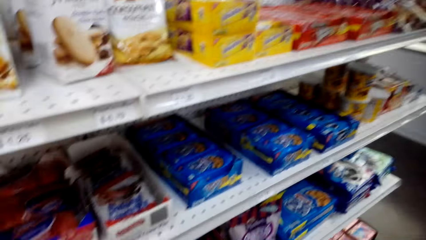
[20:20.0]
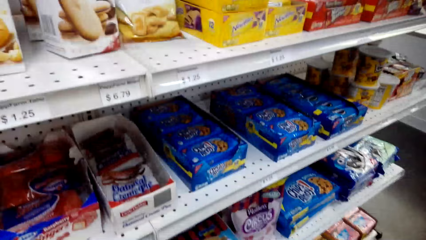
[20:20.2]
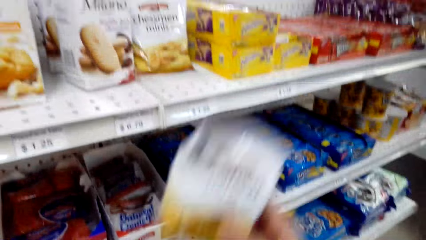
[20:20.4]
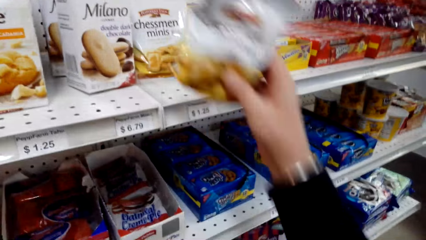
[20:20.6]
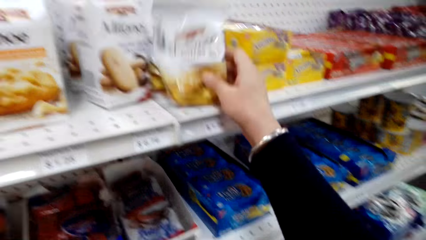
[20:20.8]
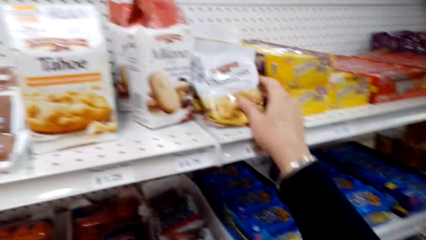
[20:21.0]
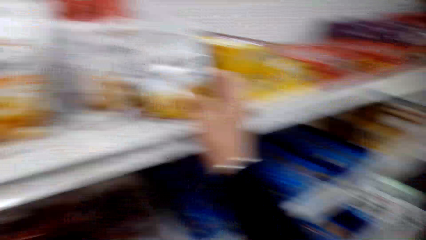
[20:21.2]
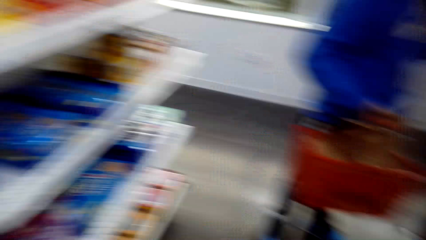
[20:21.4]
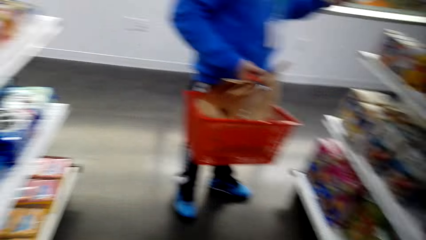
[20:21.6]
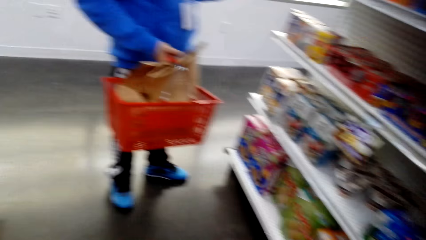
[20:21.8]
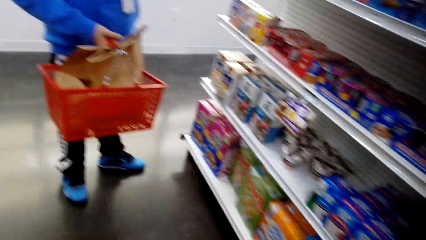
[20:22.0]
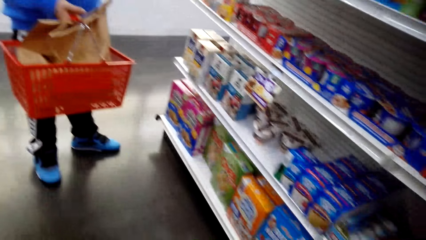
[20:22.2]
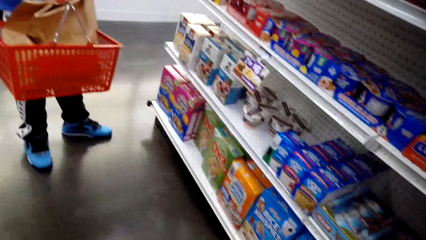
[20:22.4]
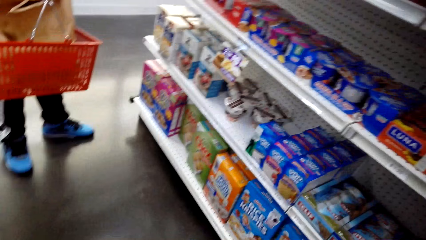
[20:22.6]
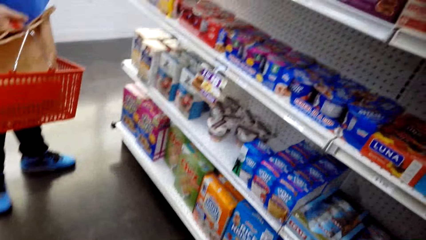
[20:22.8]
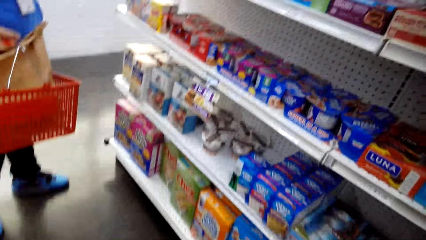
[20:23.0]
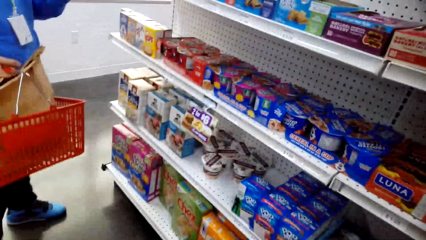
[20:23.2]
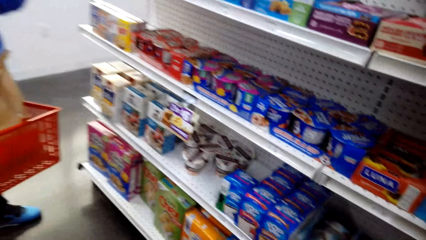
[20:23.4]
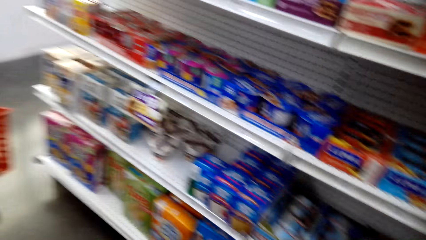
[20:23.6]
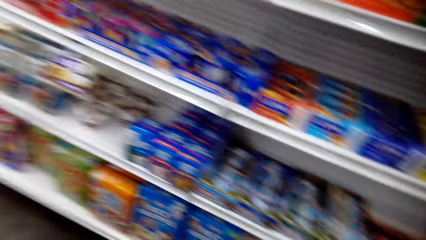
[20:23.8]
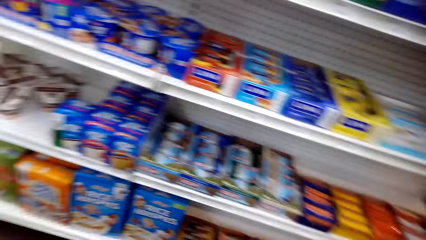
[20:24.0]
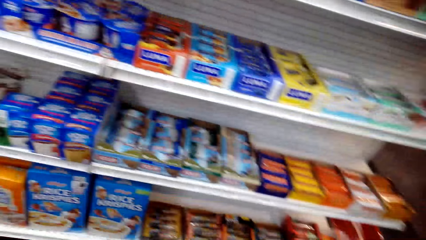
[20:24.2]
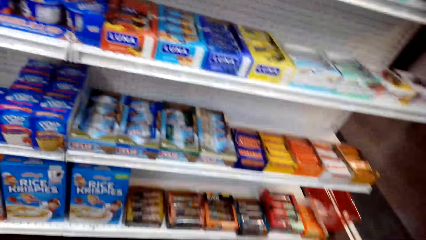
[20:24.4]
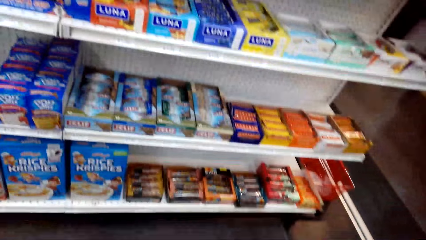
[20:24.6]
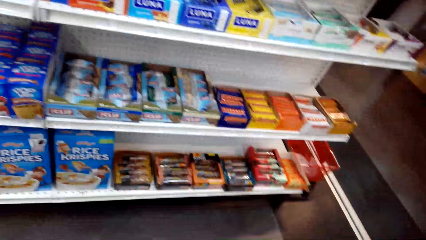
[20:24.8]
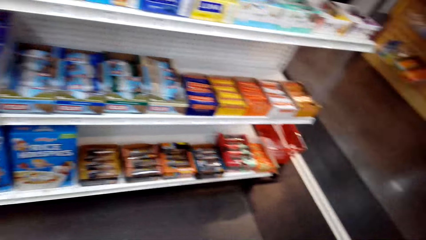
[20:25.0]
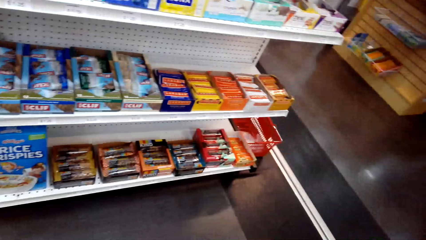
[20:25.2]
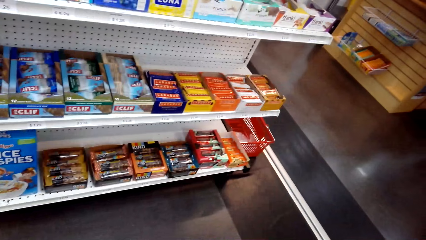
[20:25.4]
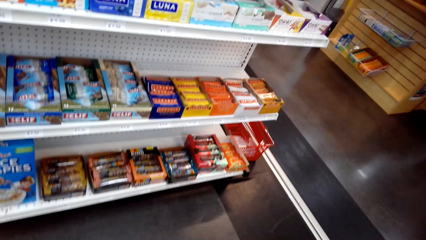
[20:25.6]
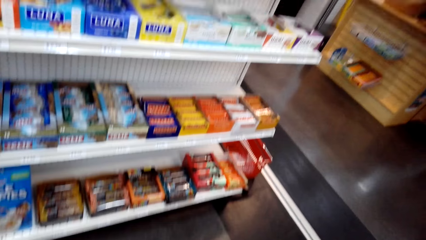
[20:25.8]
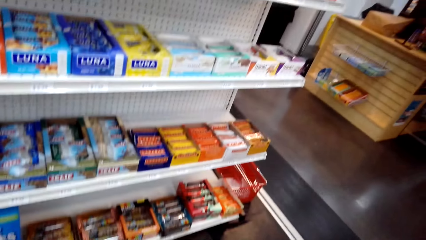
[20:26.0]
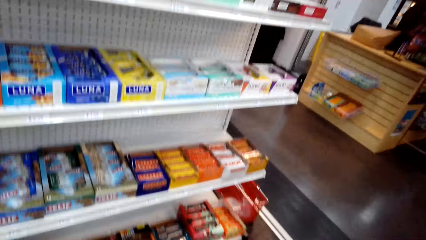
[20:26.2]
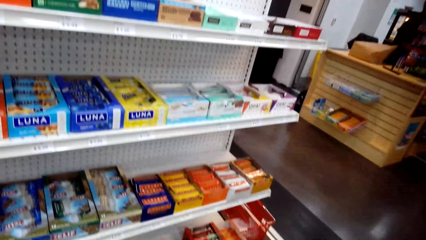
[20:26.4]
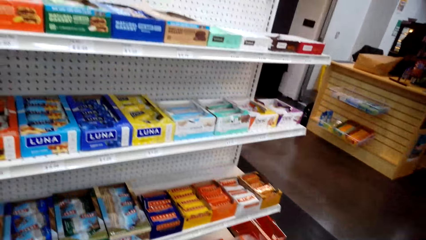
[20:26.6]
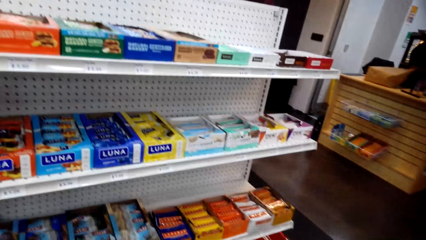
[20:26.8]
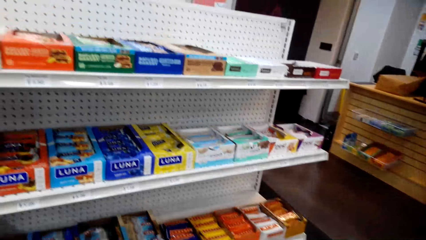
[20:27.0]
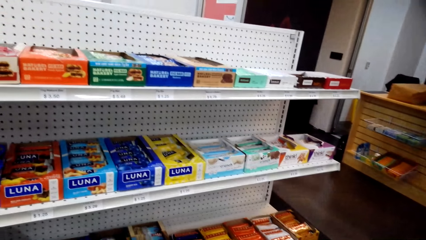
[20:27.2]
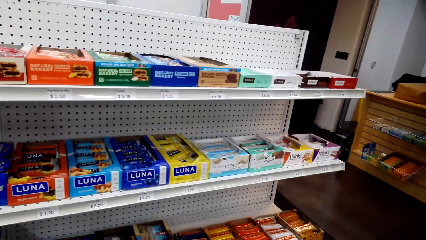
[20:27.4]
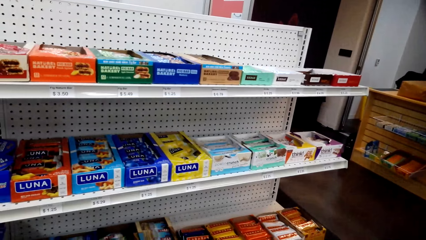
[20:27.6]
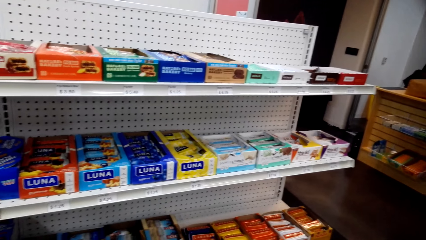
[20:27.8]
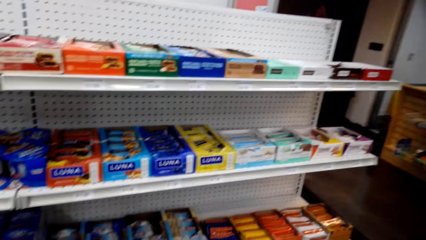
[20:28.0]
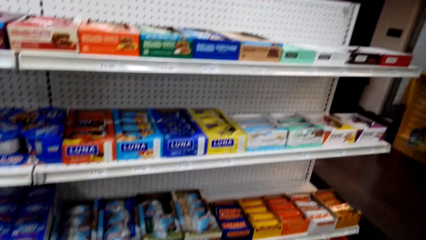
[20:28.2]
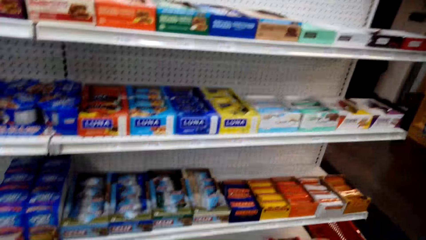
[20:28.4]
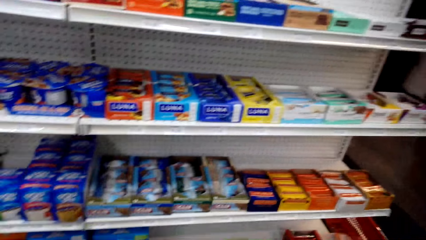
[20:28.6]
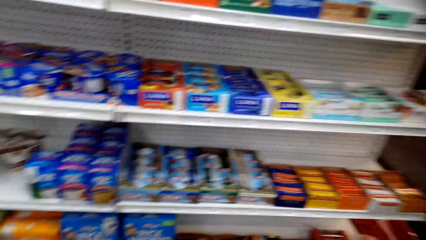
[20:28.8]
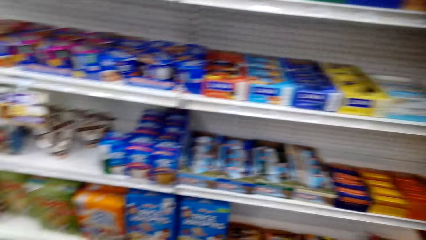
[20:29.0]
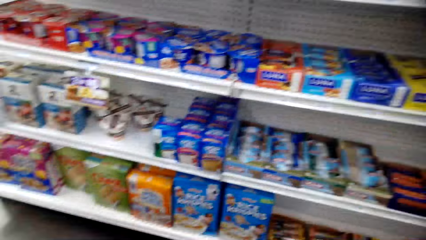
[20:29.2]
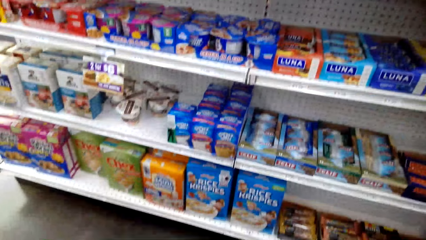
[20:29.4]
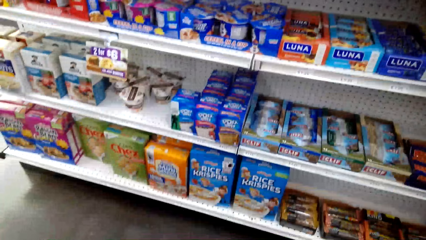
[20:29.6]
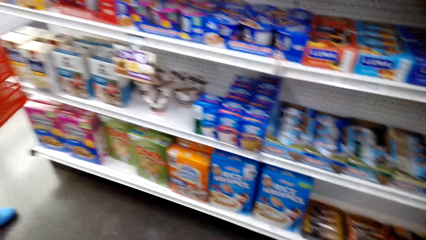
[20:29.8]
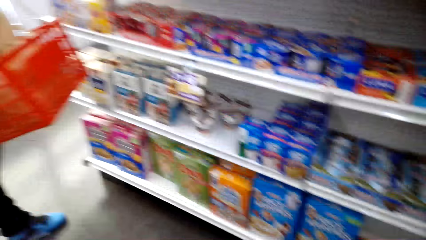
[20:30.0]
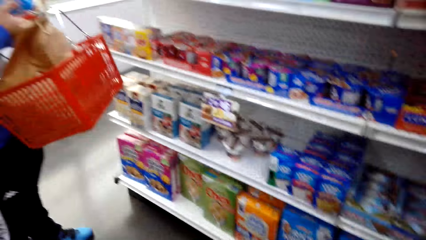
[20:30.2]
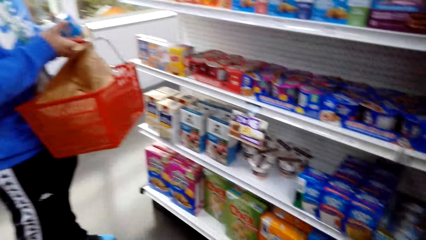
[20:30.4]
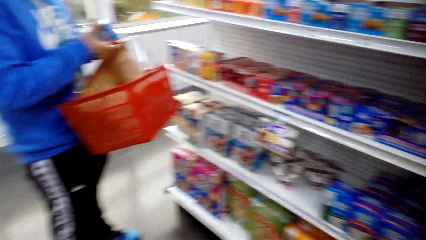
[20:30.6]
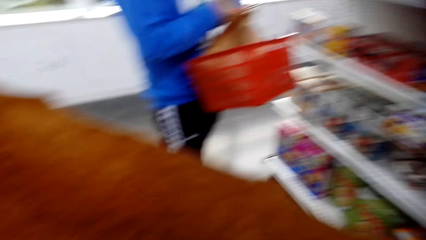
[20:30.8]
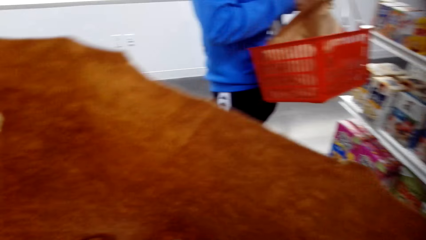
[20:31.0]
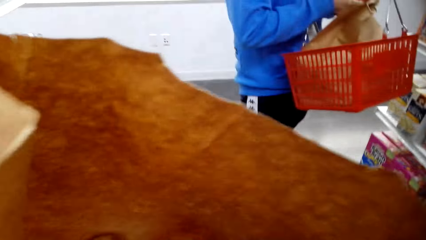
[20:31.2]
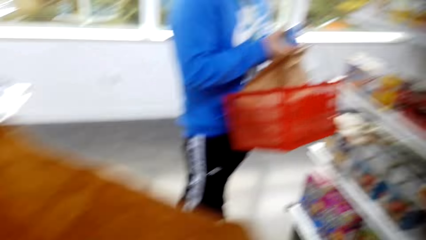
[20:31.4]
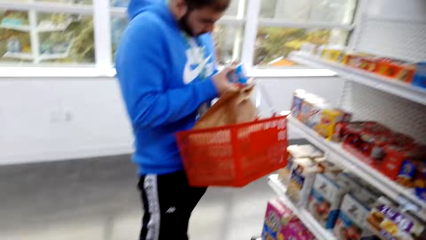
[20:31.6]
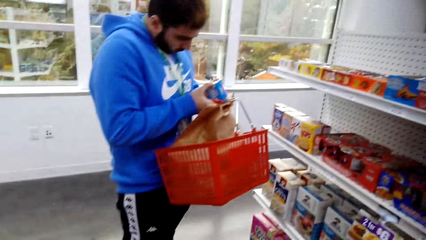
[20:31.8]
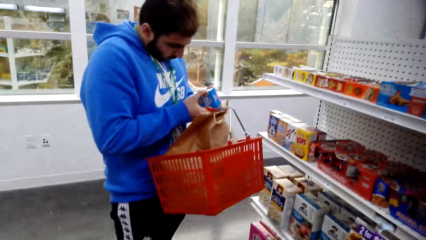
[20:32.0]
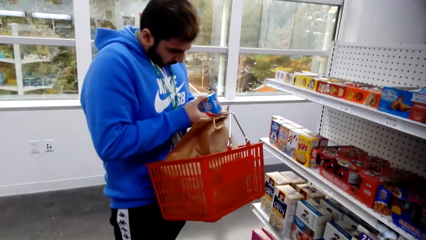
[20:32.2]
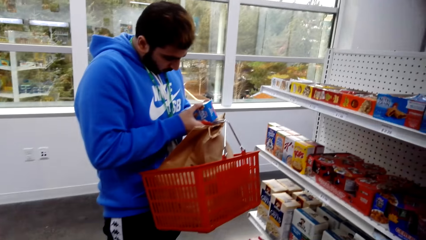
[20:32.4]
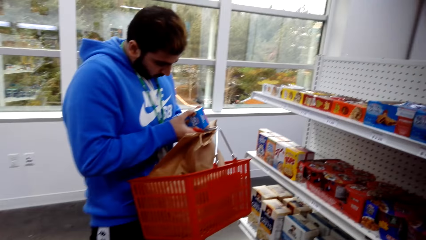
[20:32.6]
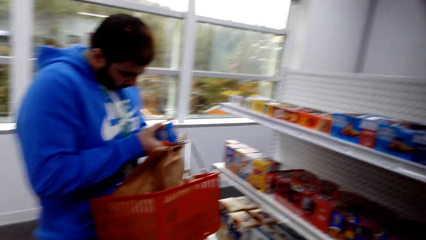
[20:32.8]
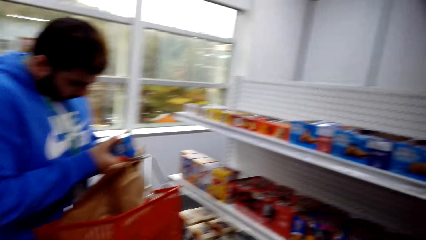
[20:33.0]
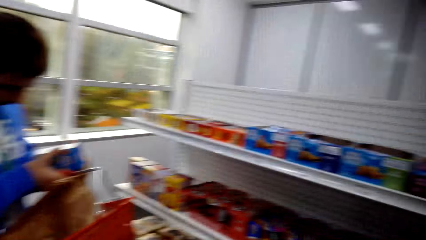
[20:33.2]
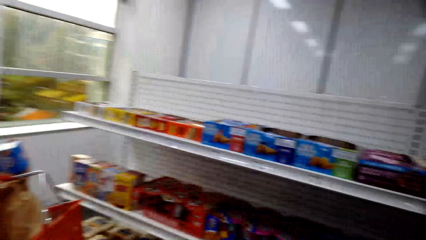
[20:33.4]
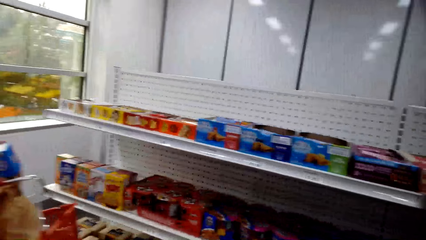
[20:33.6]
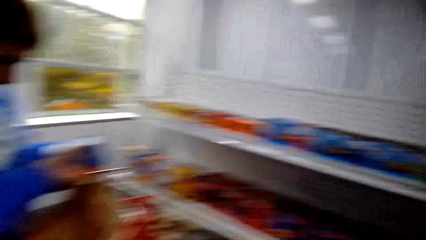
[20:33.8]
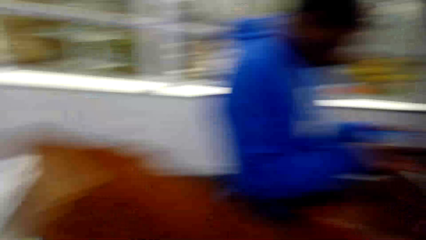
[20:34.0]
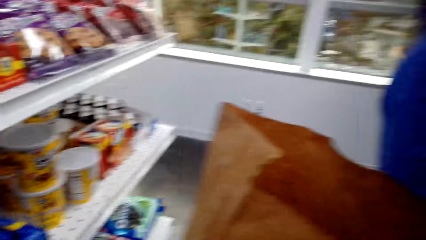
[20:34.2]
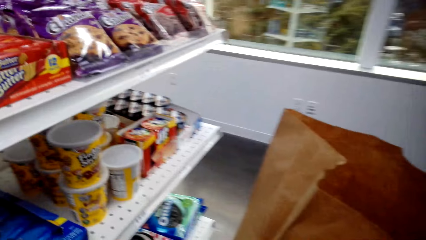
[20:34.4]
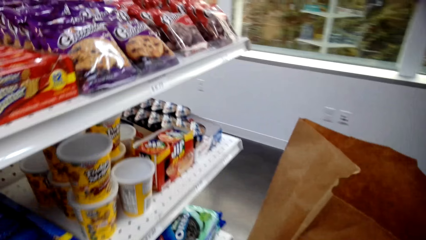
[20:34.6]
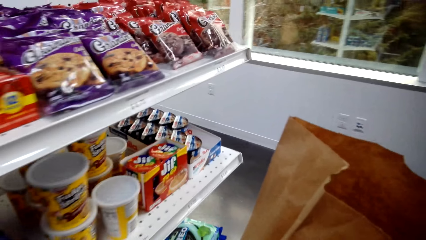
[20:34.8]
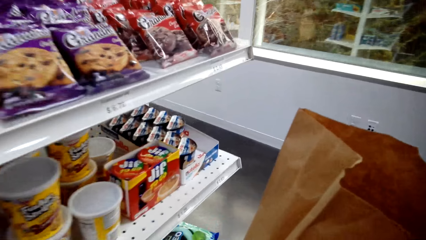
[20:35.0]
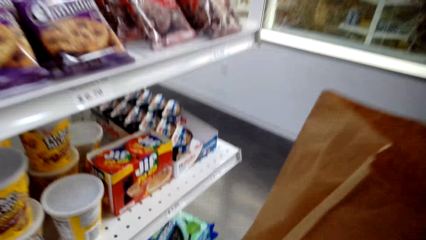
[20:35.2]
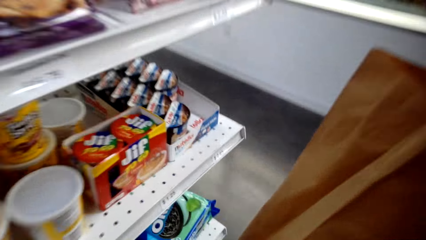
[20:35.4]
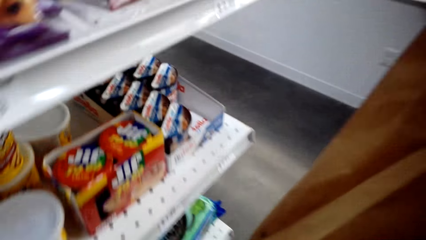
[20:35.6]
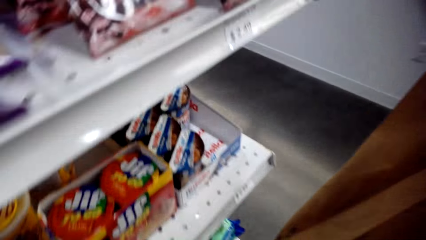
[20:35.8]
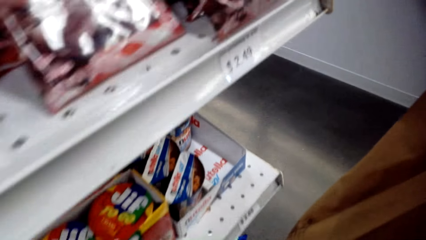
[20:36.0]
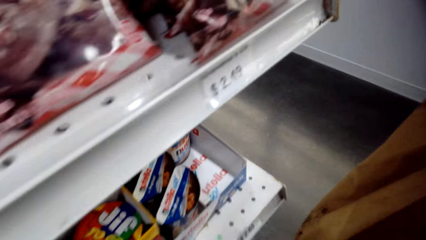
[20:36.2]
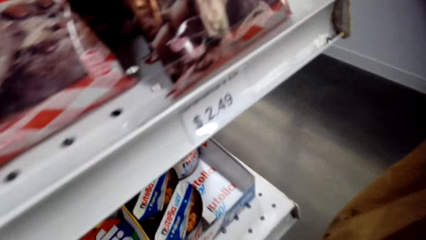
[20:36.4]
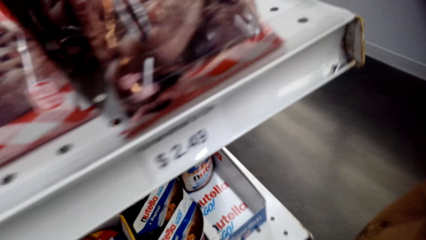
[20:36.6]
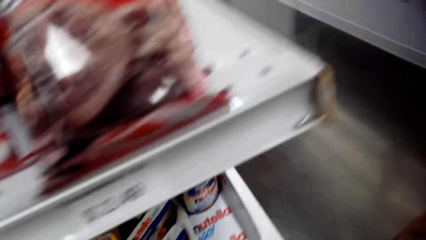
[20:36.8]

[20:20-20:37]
The camera wearer puts the chessmen minis on the shelf. They look around the store. They look around the shelf. They walk around the store.
